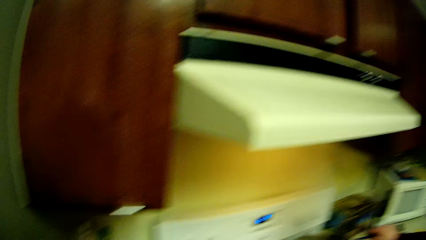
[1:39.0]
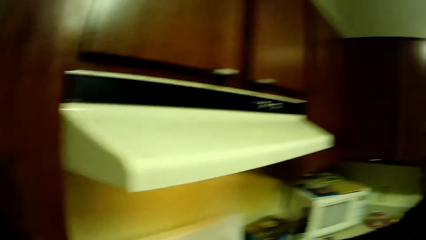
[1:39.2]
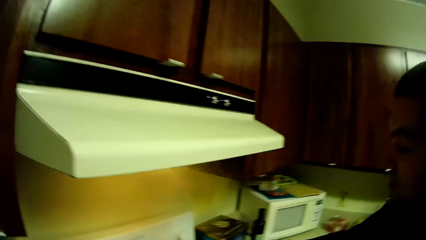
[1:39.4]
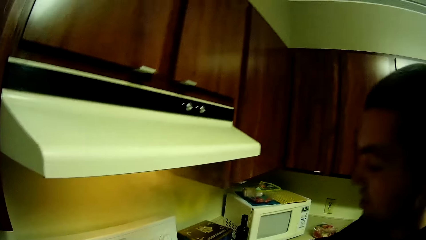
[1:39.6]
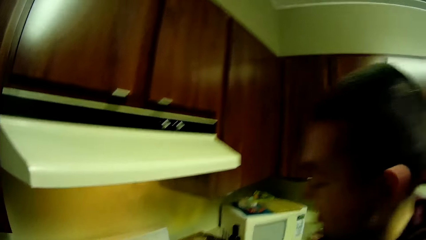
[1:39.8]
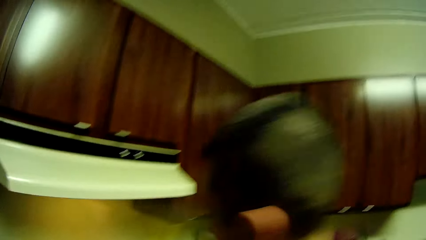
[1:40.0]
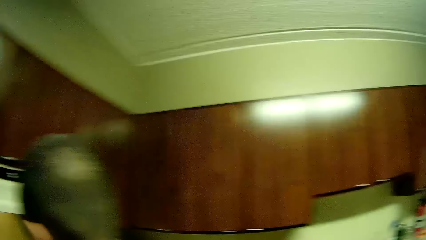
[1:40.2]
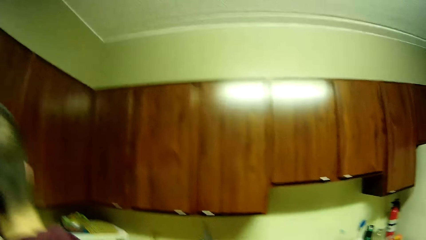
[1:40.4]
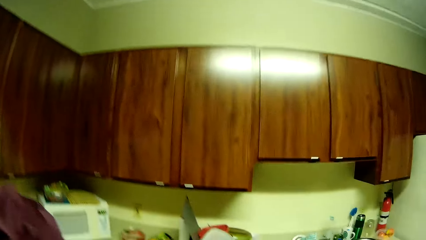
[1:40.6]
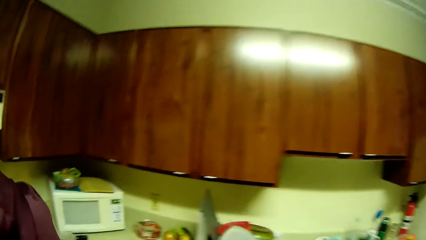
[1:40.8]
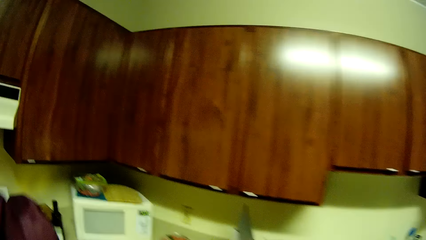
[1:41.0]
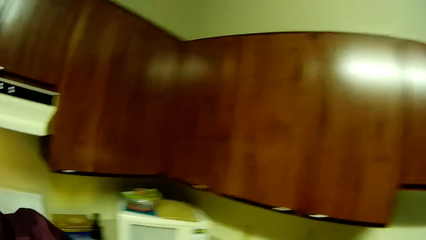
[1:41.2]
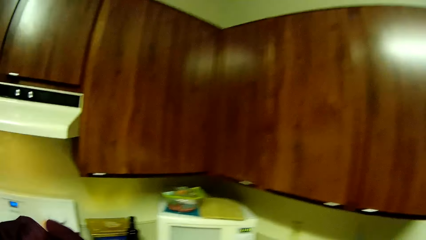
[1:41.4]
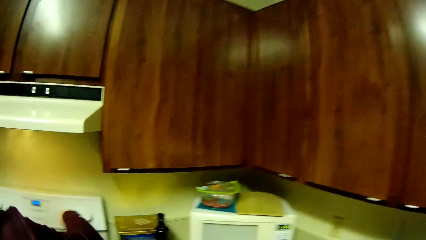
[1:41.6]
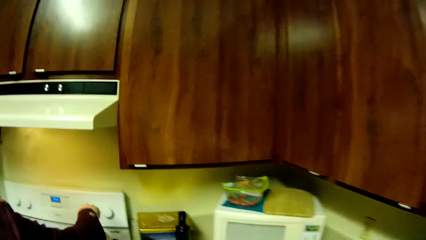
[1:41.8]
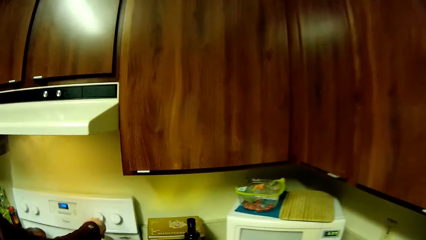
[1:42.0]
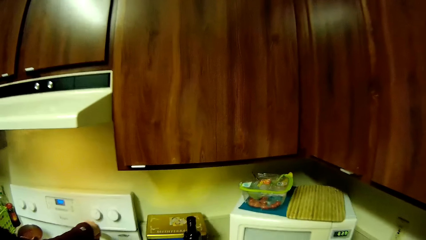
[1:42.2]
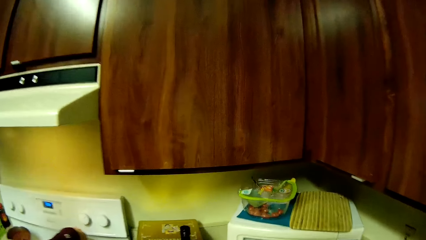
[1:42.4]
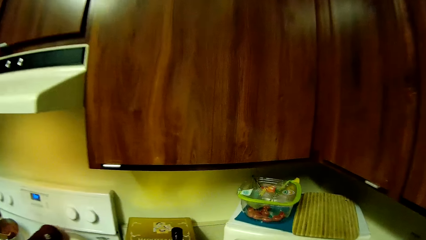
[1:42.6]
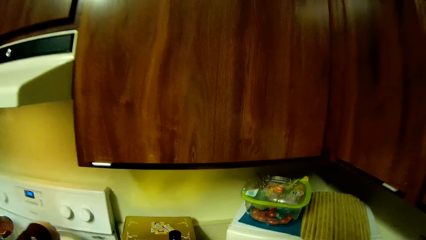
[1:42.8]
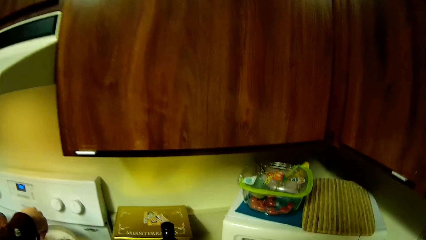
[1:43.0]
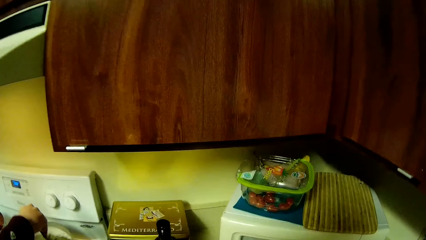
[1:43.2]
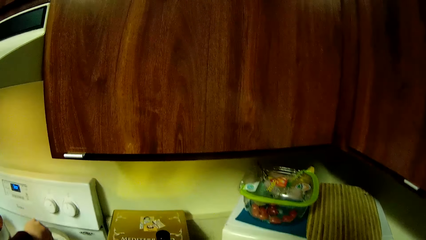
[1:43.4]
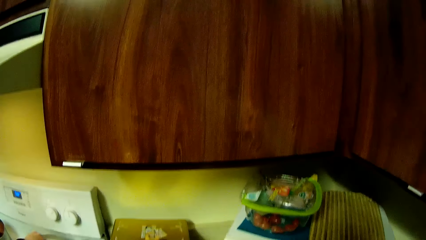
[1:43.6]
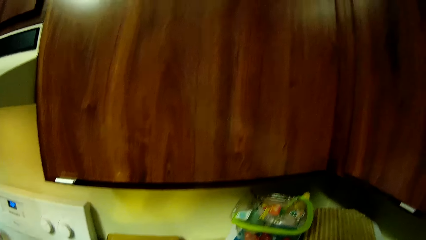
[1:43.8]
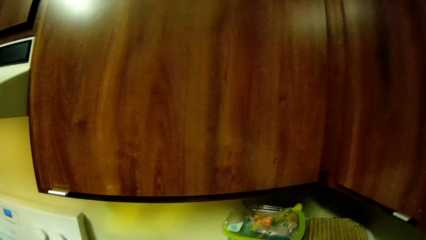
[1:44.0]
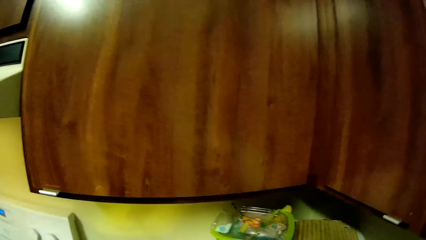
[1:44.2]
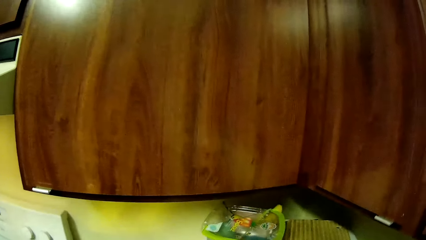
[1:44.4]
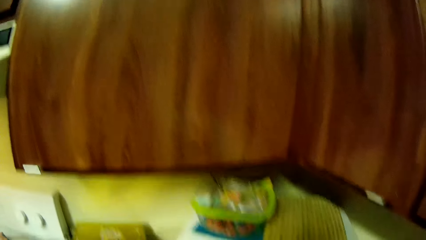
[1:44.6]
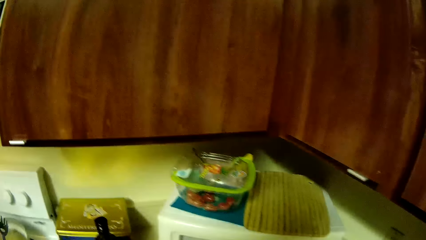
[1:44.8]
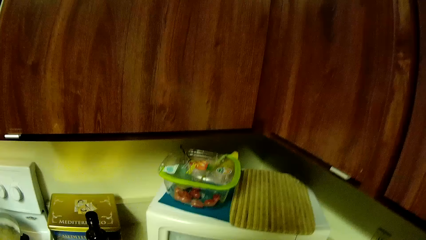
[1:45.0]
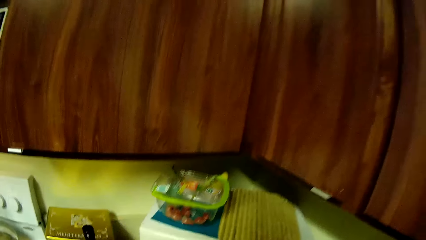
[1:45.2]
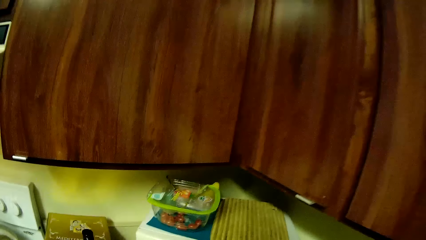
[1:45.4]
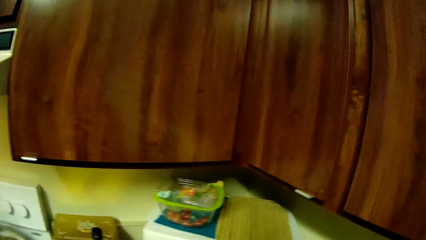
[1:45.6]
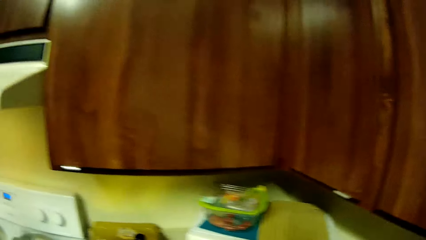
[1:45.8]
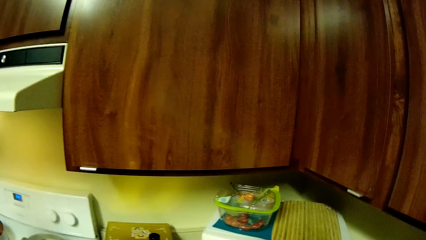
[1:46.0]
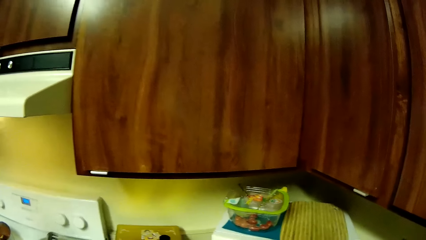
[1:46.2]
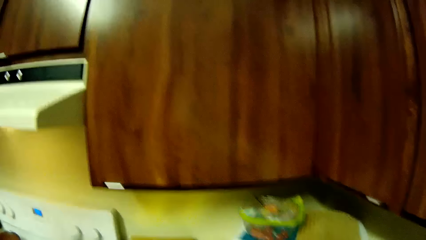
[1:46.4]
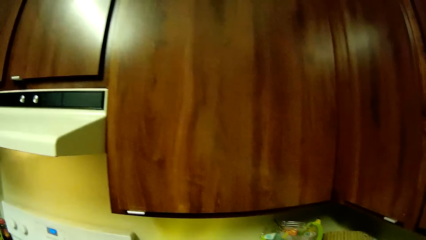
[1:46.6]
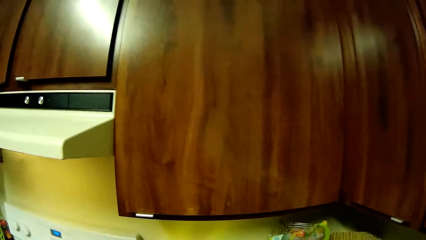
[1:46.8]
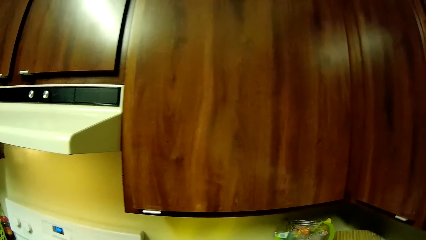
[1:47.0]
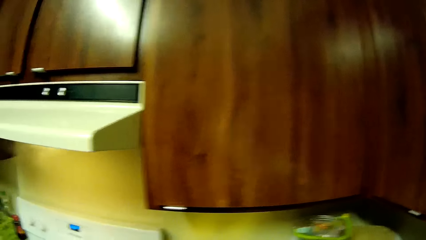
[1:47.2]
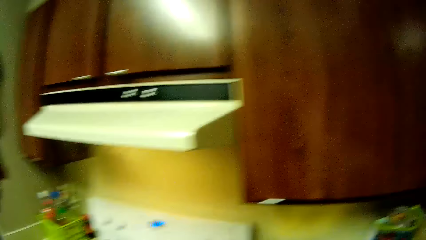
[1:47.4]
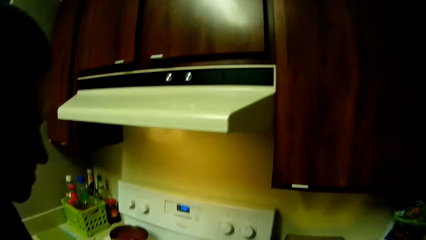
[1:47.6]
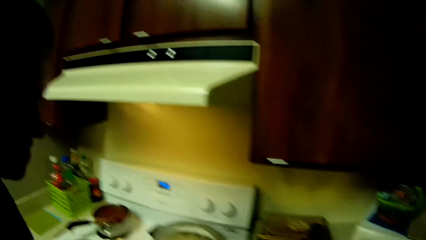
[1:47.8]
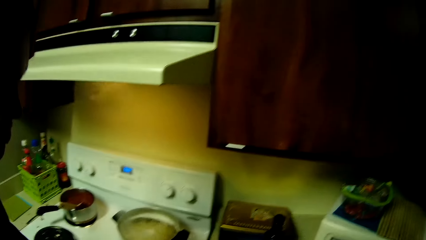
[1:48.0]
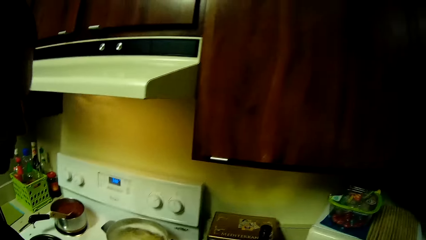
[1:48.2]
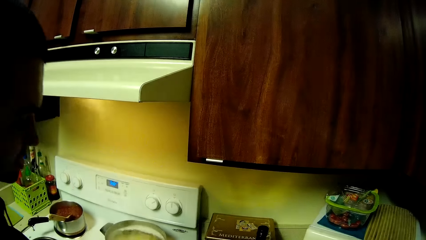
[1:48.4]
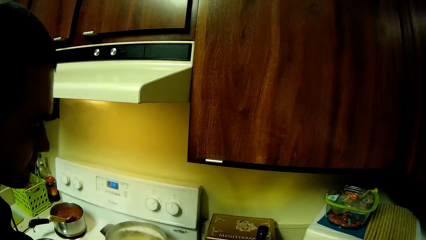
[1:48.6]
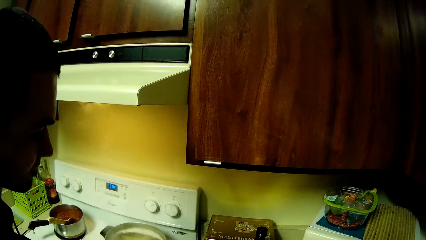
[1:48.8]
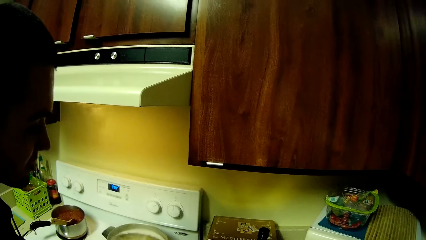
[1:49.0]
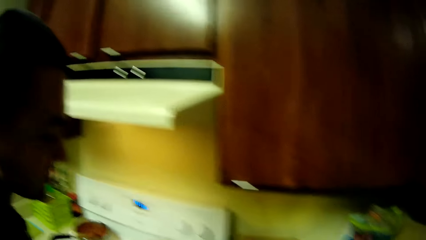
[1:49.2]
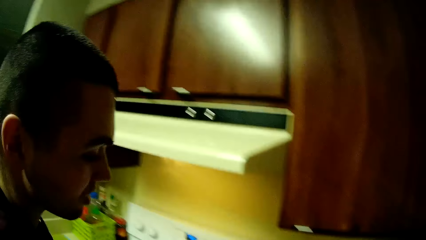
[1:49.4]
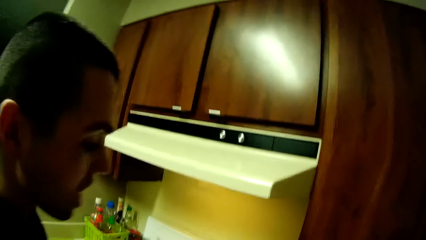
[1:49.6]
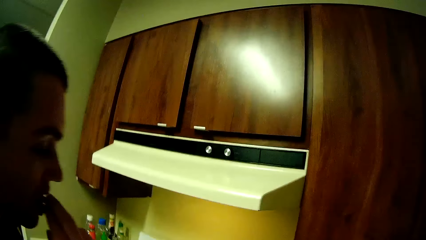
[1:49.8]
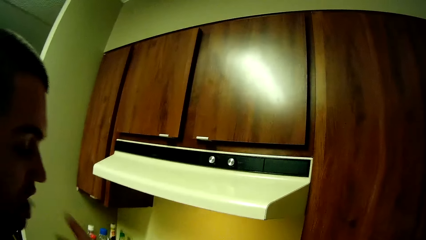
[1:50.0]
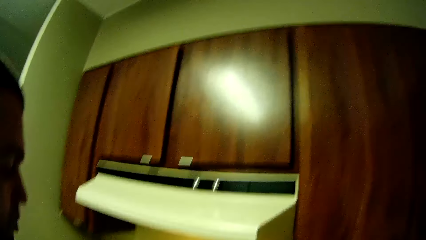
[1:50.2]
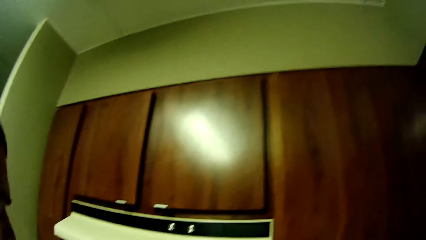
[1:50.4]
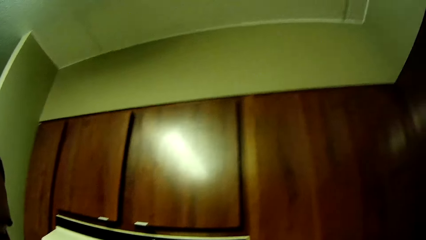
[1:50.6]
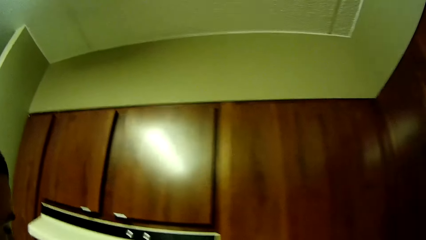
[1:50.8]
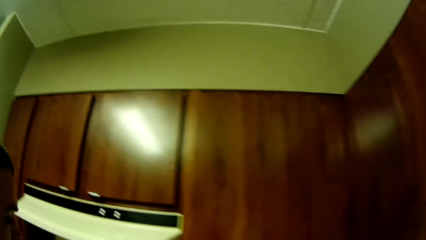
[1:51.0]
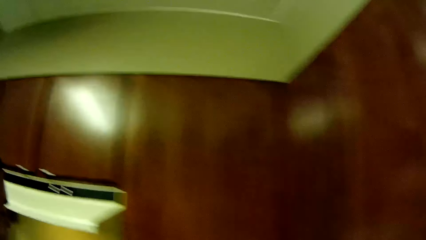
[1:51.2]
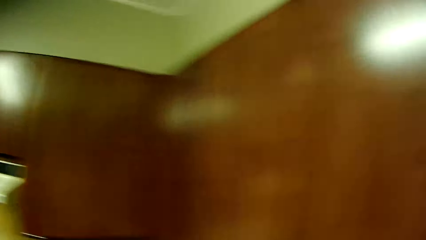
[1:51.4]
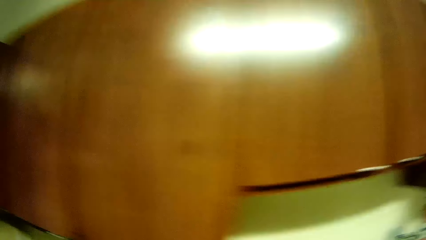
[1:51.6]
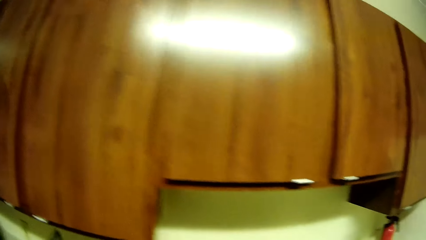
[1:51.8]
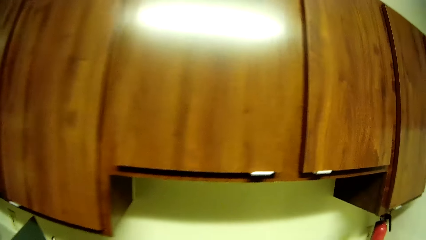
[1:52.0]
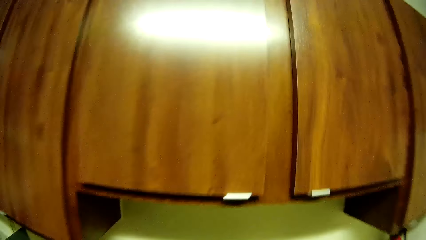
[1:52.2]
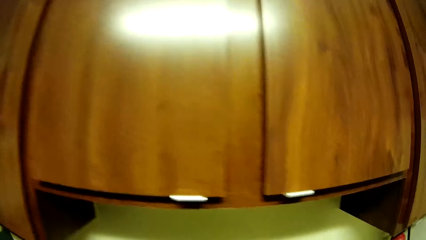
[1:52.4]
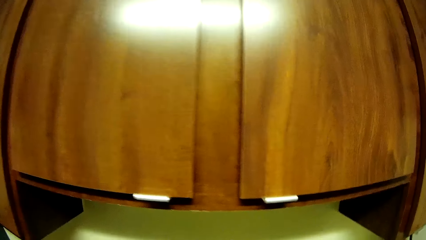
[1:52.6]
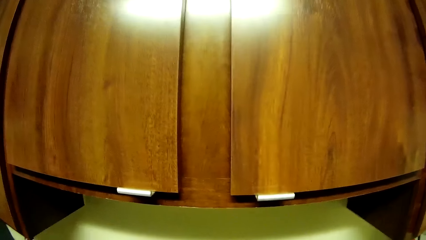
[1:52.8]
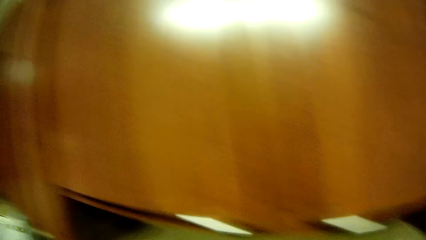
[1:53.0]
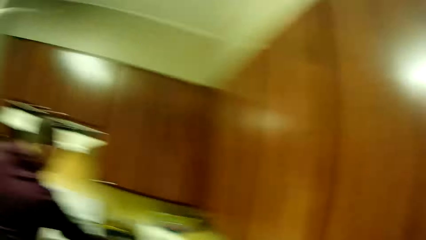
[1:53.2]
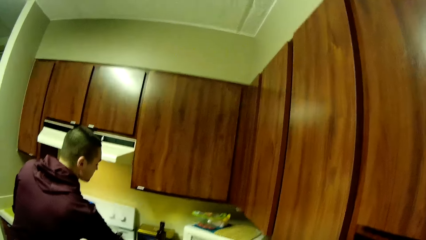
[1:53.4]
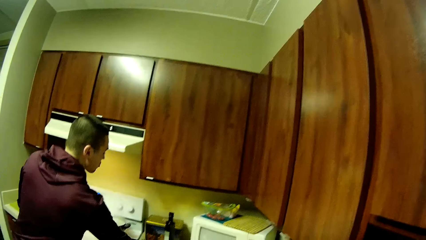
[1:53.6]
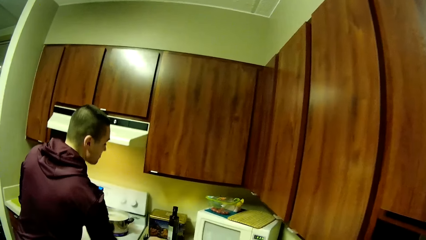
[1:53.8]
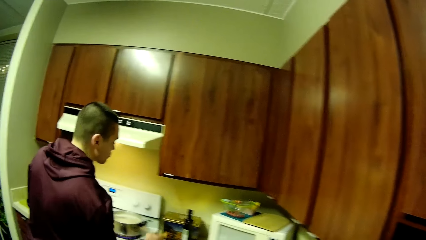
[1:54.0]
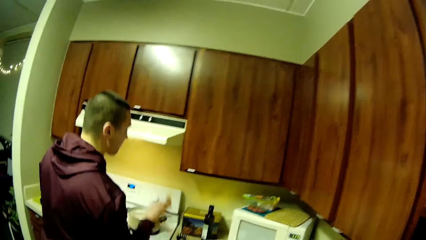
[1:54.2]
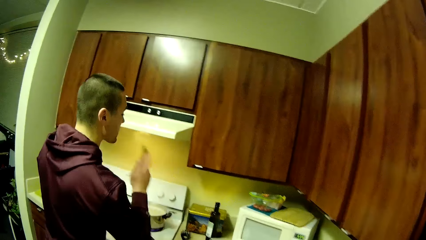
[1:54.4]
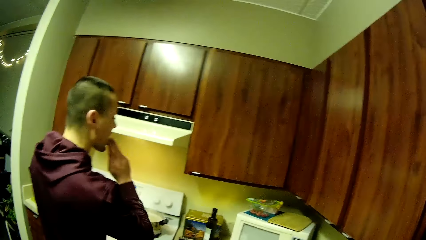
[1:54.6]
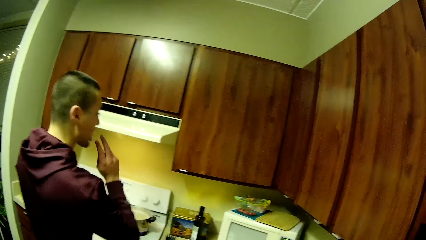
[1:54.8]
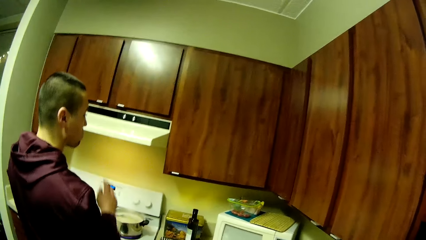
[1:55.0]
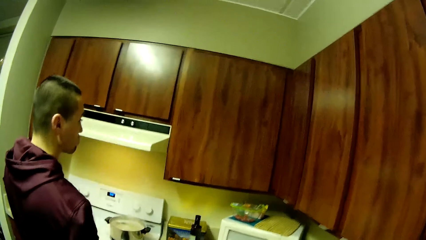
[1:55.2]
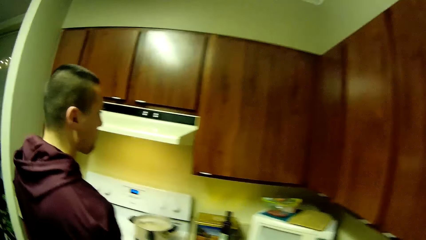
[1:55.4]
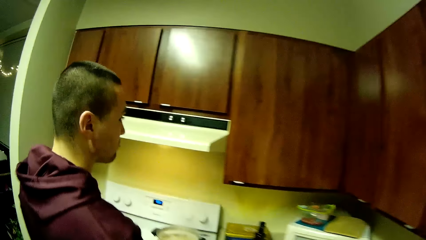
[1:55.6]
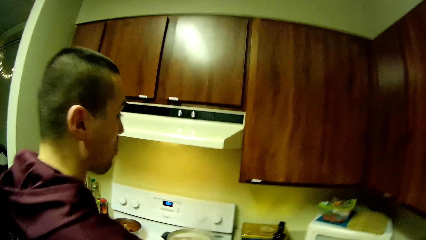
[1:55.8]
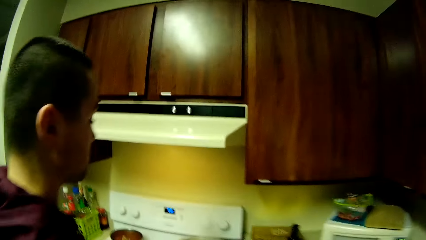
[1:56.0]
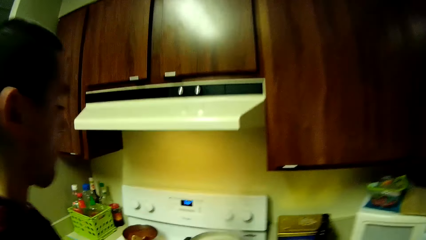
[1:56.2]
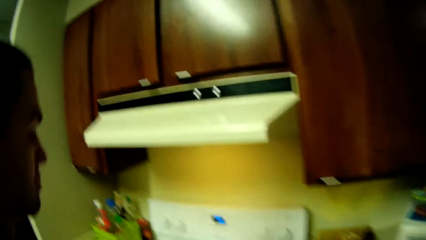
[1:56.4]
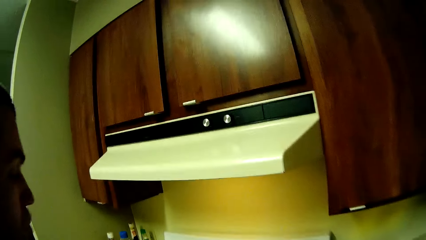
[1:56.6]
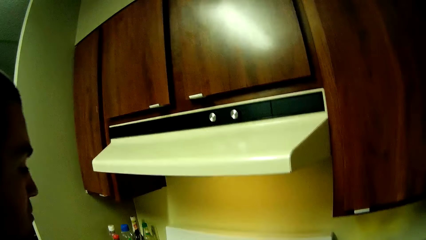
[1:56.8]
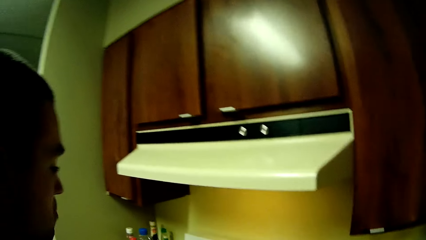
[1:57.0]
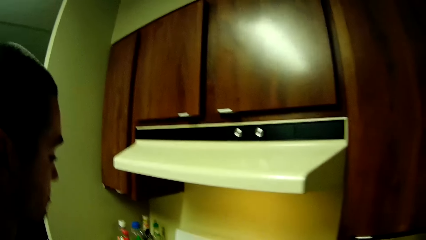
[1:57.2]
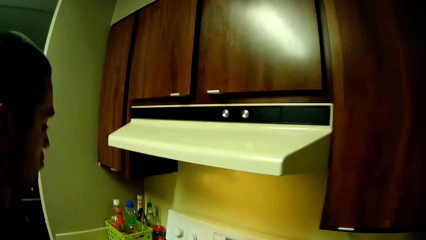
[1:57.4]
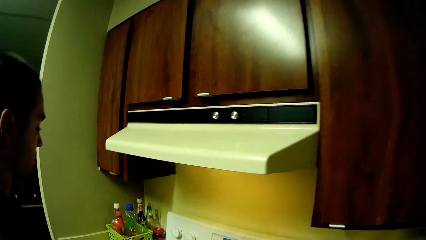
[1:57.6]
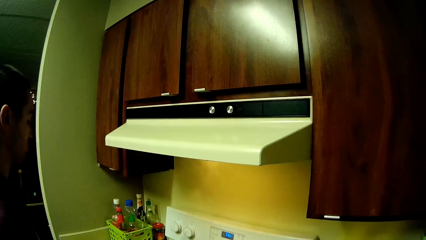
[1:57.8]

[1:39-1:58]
The man picks up the cooking spoon on the kitchen counter with his right hand. He stirs the content of the pot on the cooker with the cooking spoon. He picks up a biscuit from a pack of biscuits on the kitchen counter with his right hand. He eats the biscuit in his hand. He picks up a biscuit from the pack of biscuits on the kitchen counter with his right hand. He eats the biscuit in his hand.
